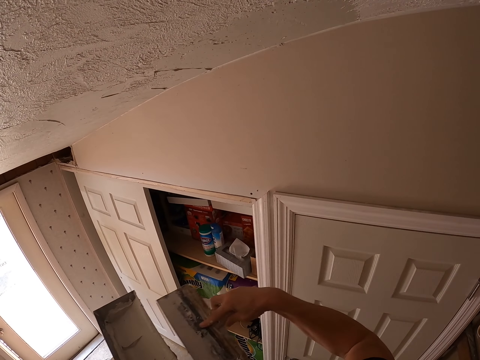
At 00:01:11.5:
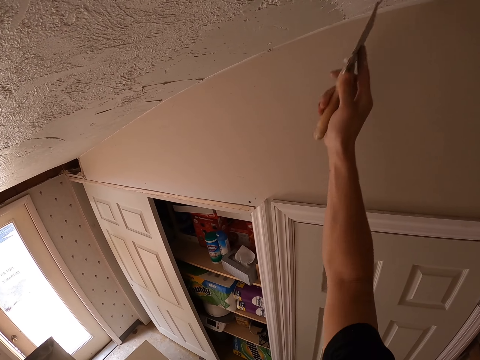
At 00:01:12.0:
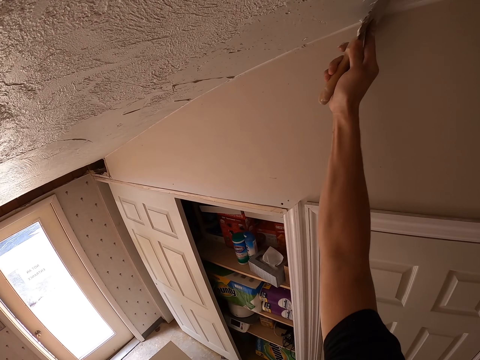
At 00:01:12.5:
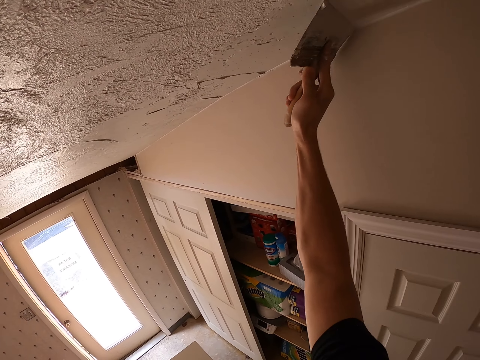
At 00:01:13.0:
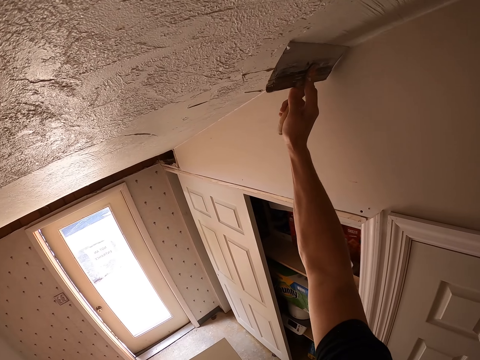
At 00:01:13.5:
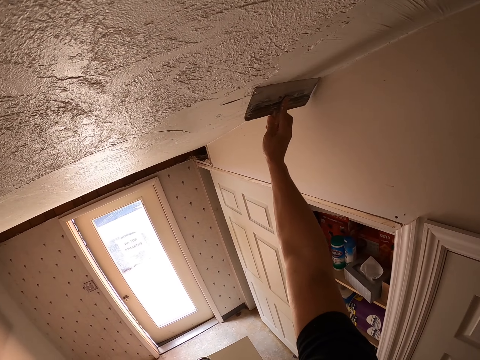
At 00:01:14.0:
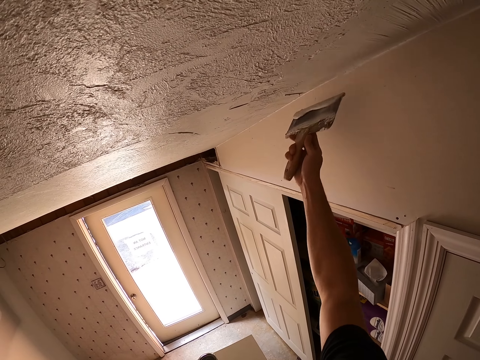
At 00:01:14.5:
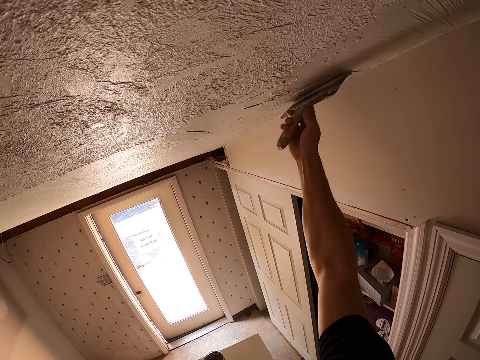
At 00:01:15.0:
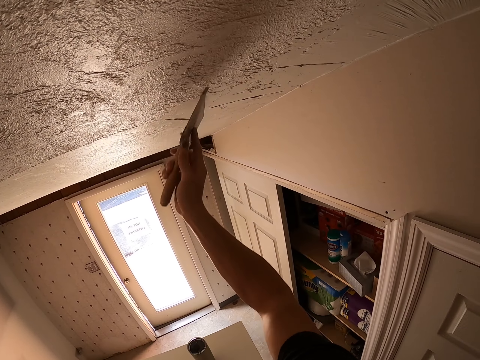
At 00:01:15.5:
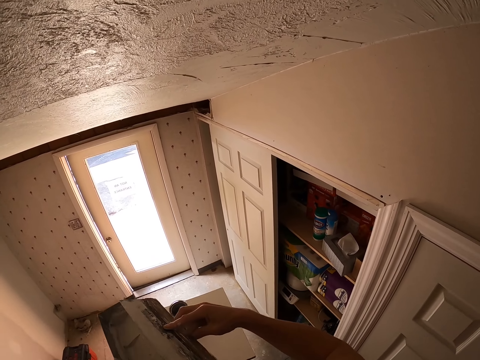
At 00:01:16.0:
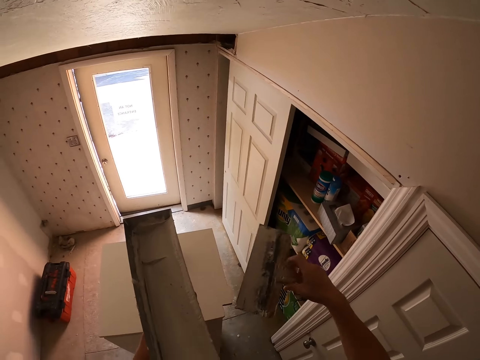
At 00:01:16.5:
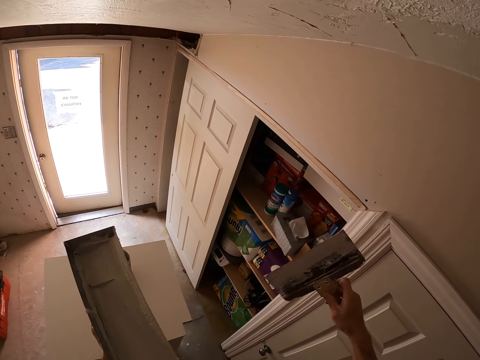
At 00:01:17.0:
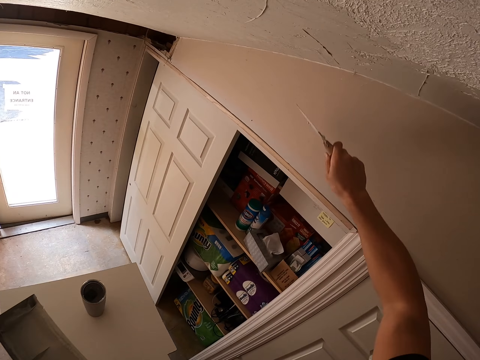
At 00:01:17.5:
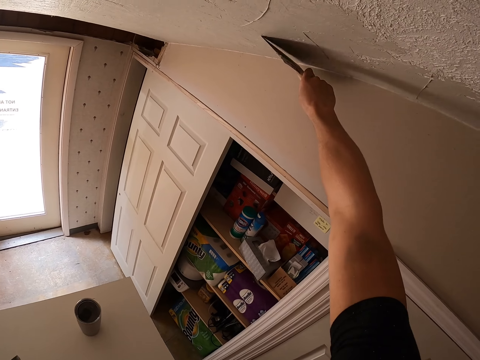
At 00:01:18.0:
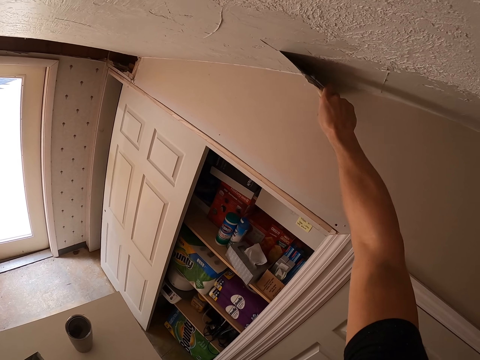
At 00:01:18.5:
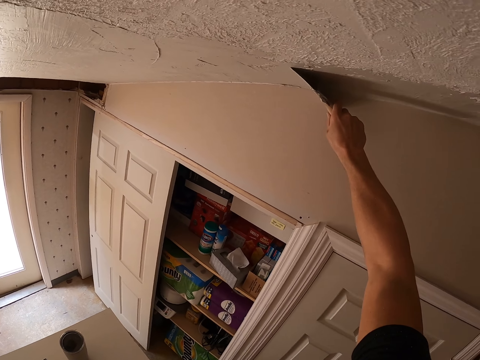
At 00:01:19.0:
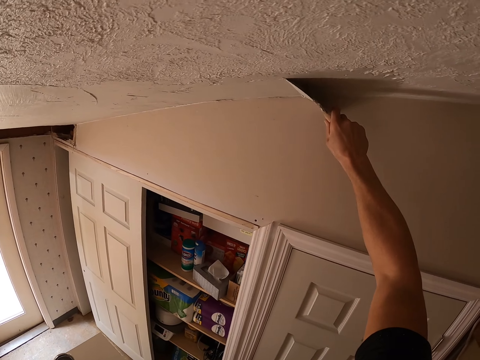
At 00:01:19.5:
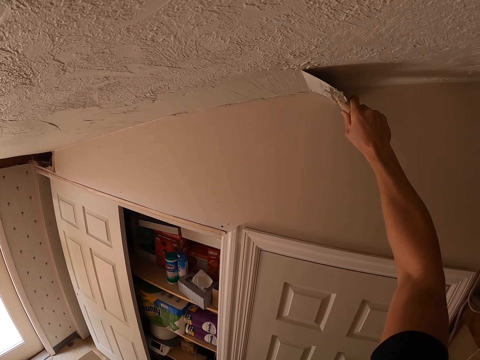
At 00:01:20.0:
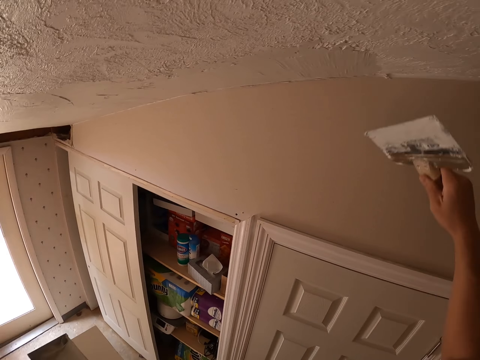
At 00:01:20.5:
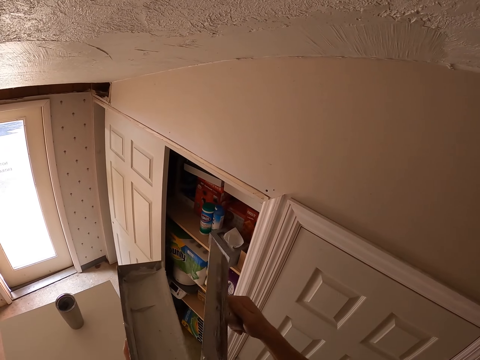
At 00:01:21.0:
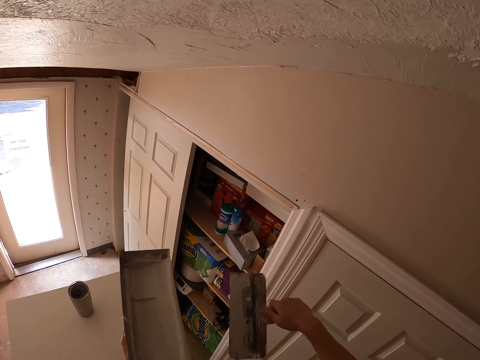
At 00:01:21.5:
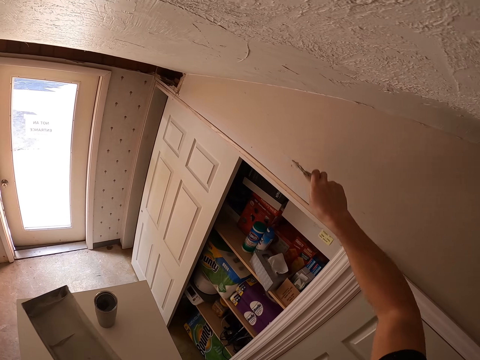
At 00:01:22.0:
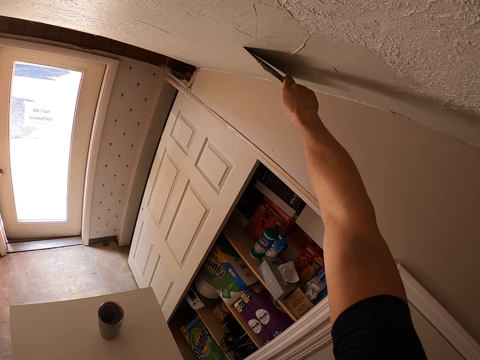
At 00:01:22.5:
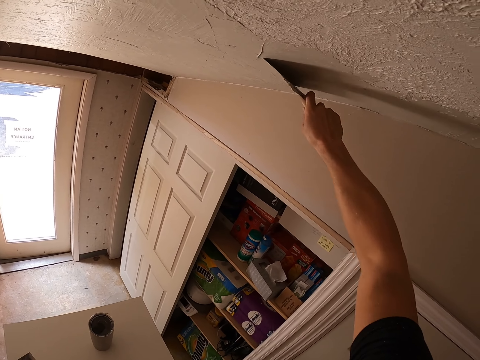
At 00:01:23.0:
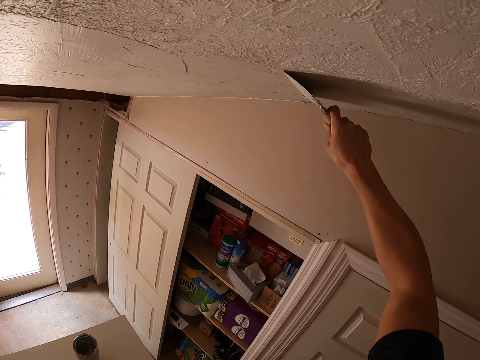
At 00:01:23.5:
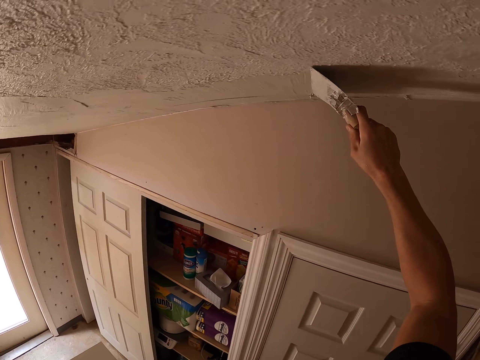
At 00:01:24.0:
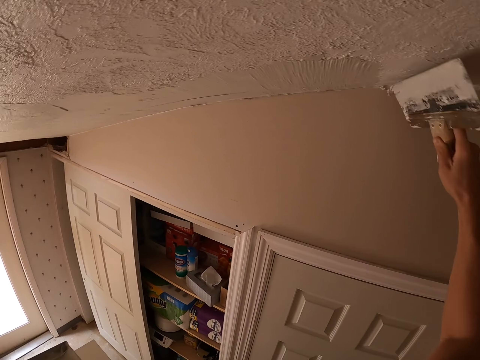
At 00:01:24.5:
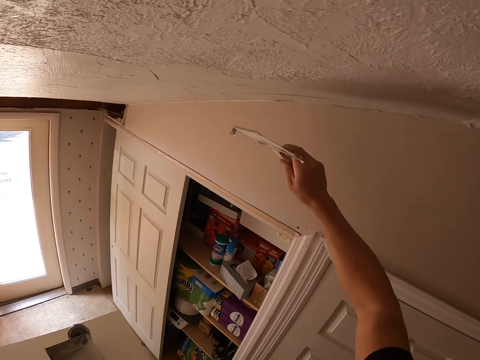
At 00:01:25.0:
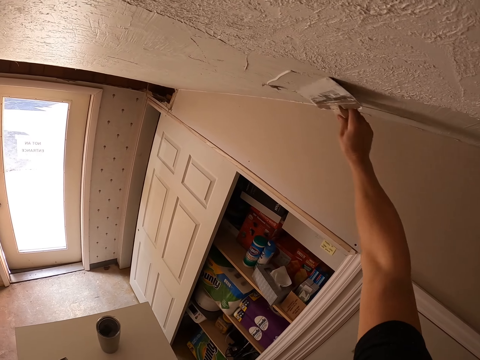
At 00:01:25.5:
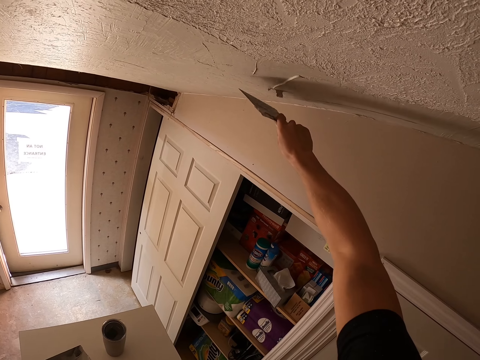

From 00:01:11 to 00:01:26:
The camera wearer removes excess paint from the paintbrush. They paint the wall. They remove excess paint from the paintbrush. They paint the wall. They remove excess paint from the paintbrush. They paint the wall.

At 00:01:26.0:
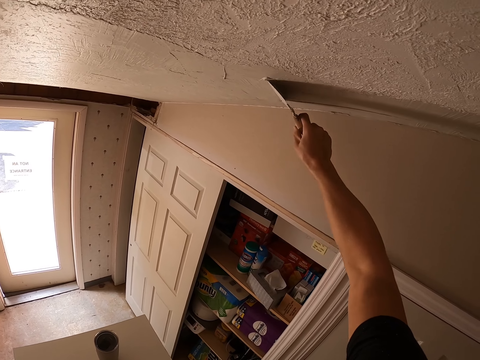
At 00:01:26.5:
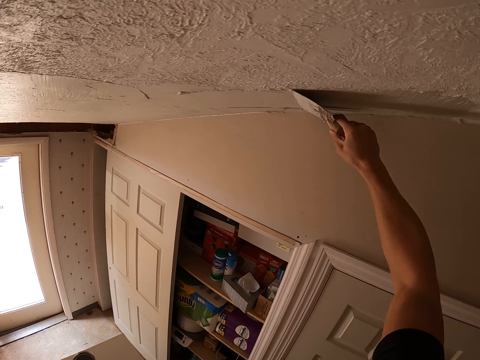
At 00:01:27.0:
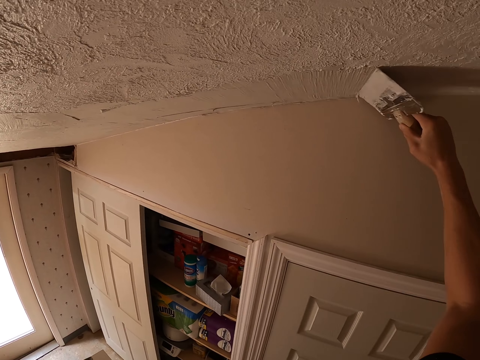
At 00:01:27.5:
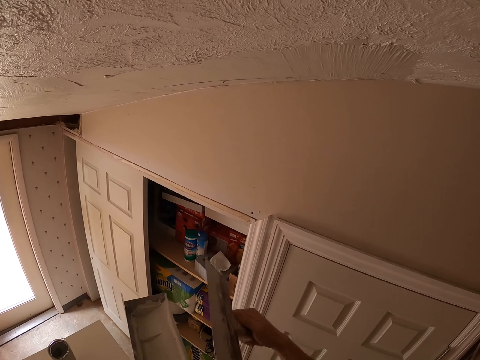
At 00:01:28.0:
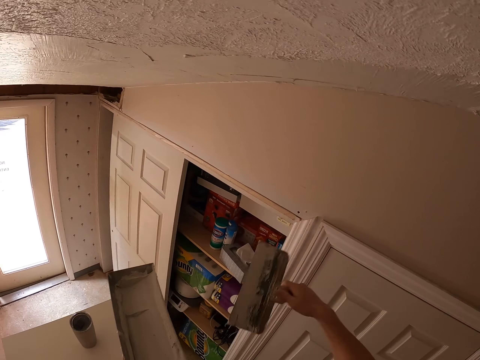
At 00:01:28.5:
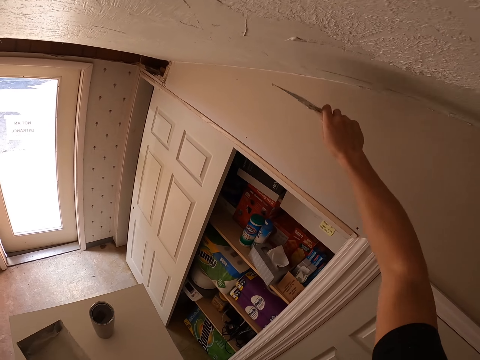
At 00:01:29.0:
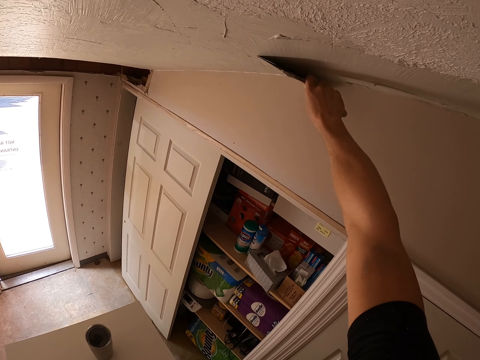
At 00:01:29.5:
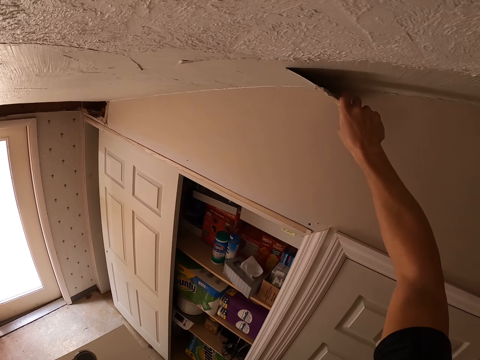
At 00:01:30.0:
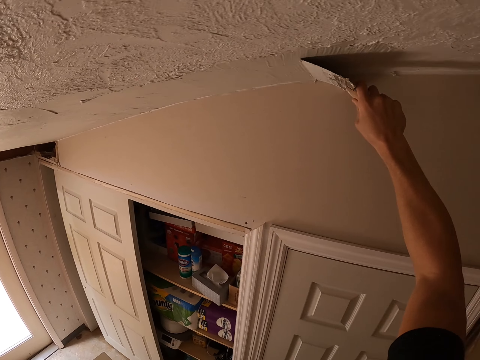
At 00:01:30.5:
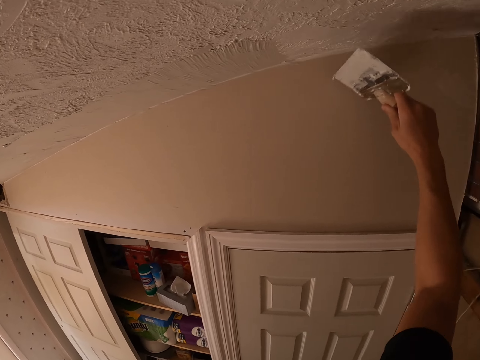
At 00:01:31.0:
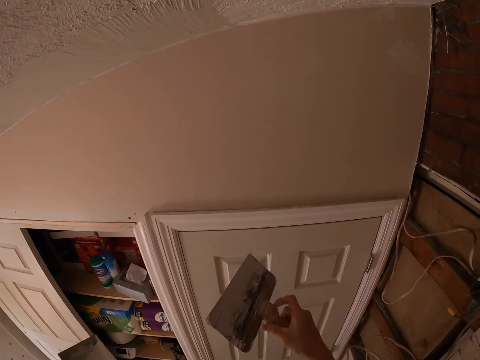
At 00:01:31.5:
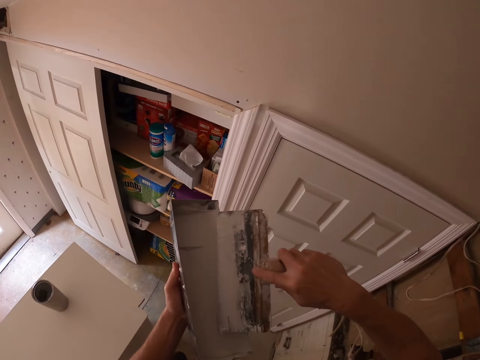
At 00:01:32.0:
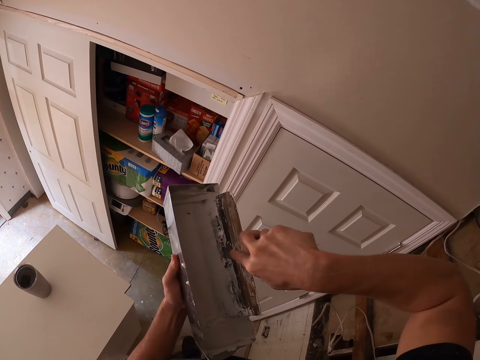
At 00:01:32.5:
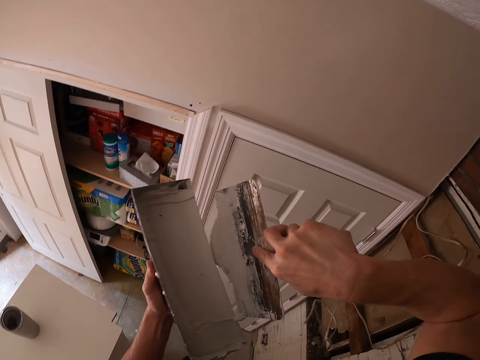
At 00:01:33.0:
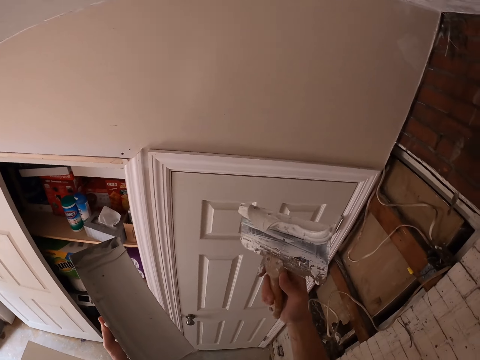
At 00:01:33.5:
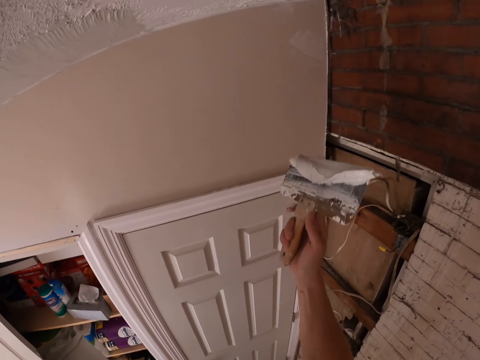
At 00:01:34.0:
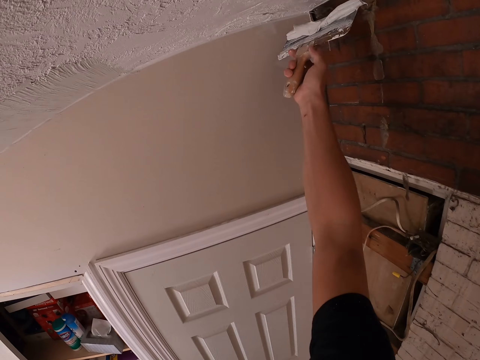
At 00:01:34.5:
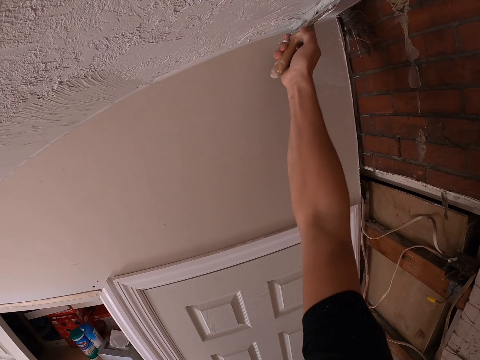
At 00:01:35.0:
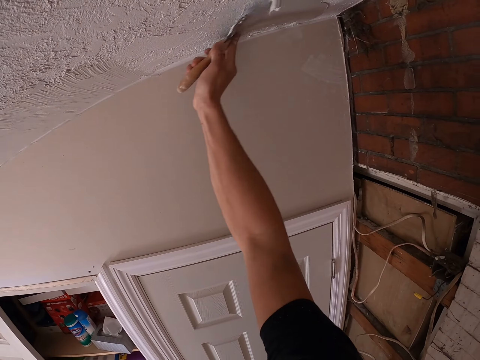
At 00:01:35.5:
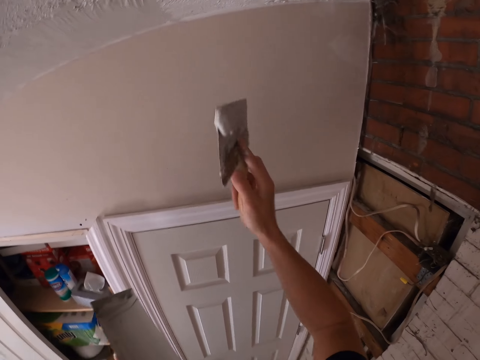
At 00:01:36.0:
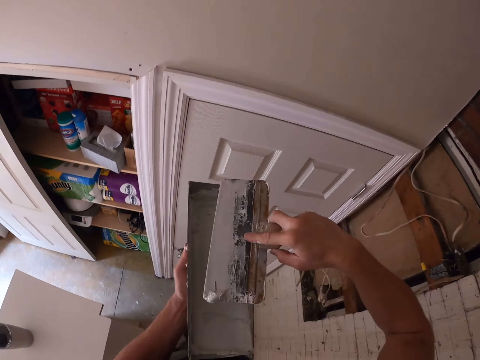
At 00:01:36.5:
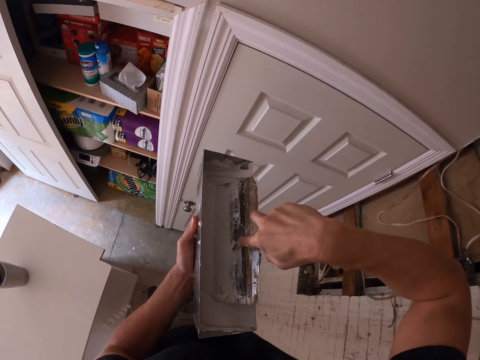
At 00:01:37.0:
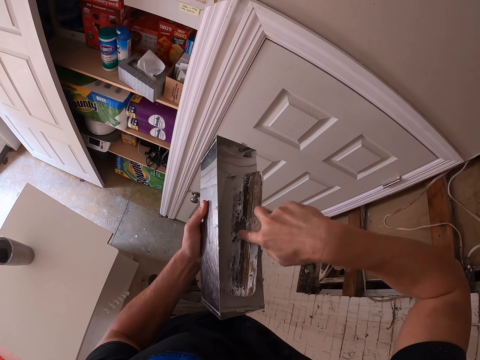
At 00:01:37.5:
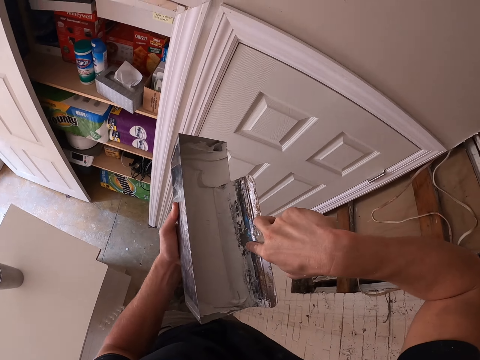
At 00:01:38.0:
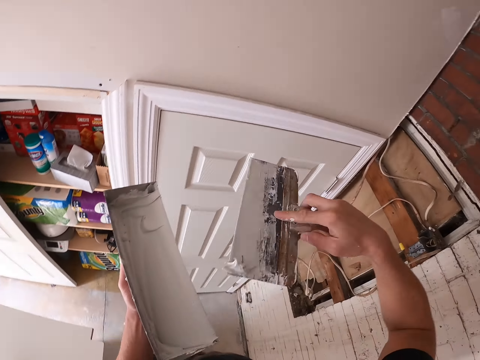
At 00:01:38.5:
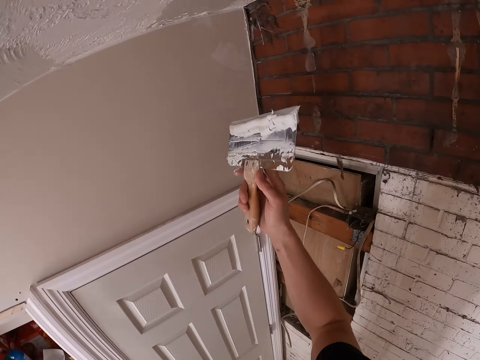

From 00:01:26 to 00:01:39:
The camera wearer removes excess paint from the paintbrush. They paint the wall. They dip the paintbrush in the paint container. They paint the wall. They dip the paintbrush in the paint container.
